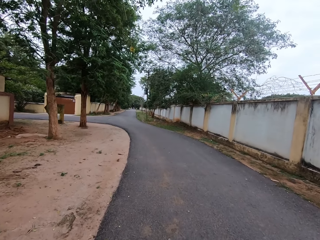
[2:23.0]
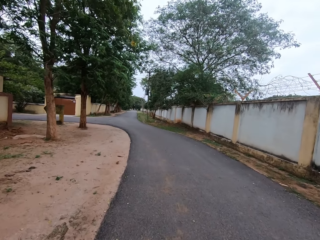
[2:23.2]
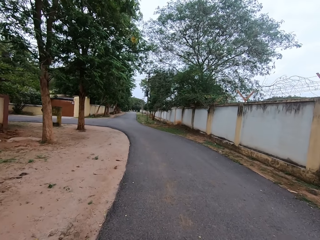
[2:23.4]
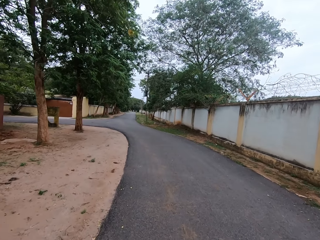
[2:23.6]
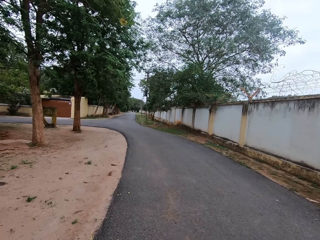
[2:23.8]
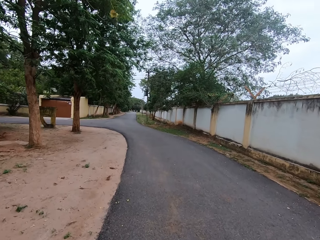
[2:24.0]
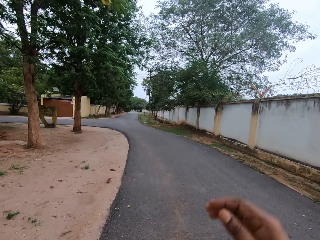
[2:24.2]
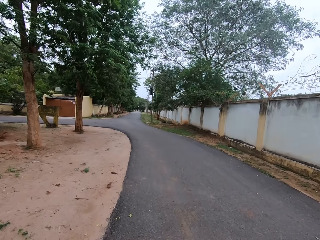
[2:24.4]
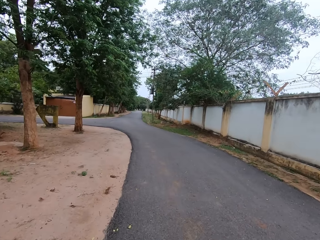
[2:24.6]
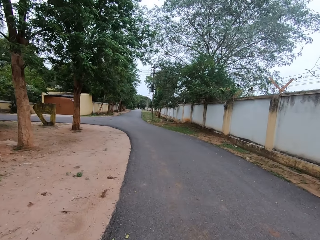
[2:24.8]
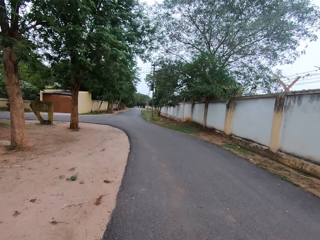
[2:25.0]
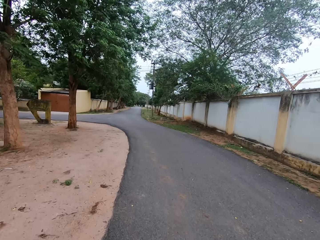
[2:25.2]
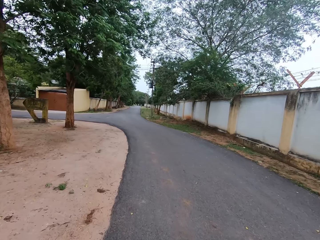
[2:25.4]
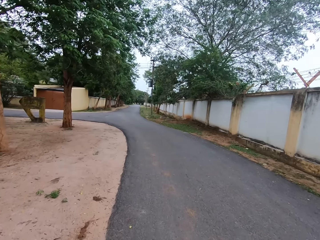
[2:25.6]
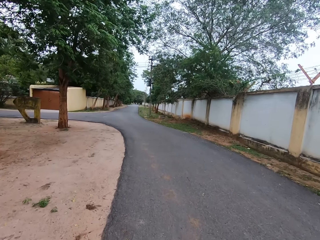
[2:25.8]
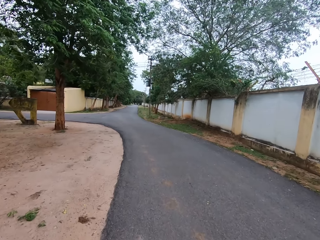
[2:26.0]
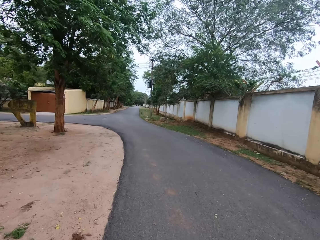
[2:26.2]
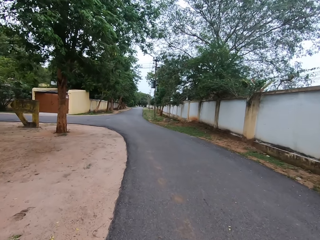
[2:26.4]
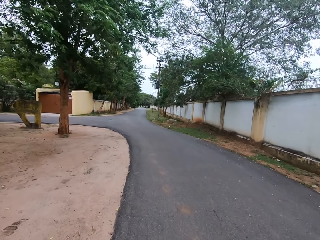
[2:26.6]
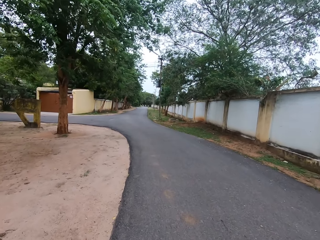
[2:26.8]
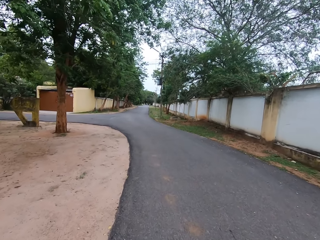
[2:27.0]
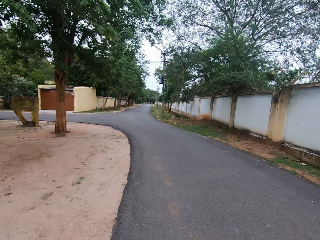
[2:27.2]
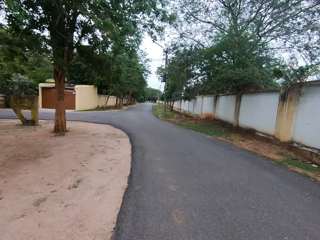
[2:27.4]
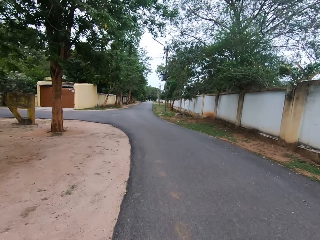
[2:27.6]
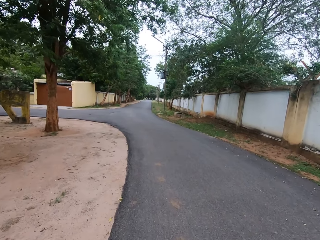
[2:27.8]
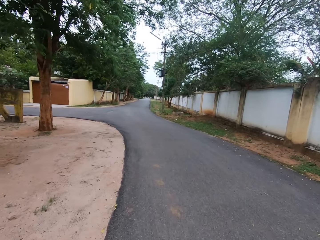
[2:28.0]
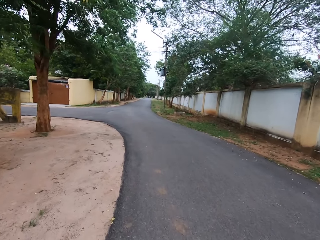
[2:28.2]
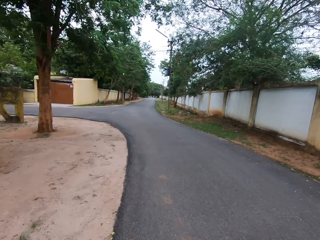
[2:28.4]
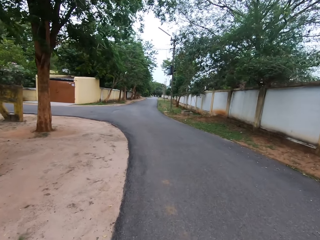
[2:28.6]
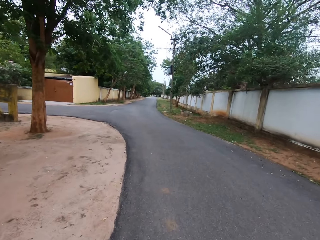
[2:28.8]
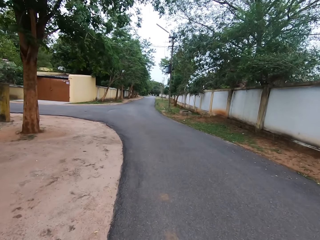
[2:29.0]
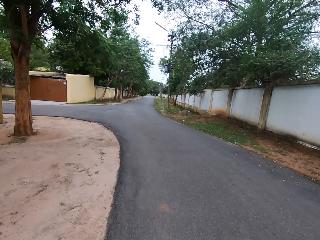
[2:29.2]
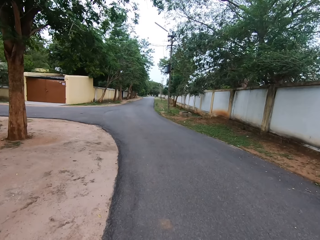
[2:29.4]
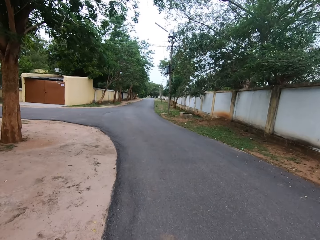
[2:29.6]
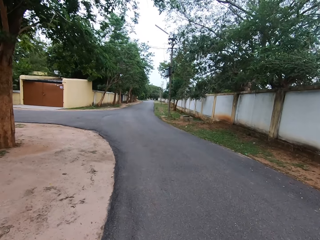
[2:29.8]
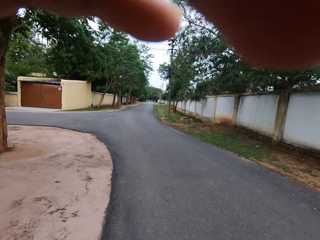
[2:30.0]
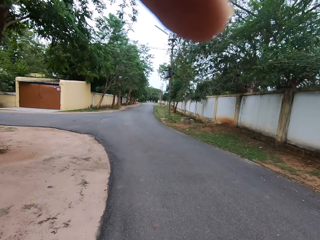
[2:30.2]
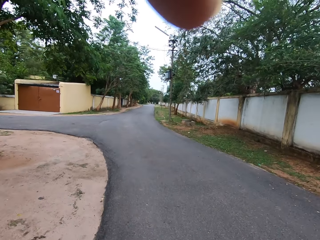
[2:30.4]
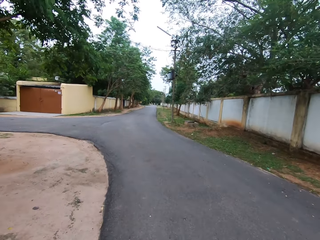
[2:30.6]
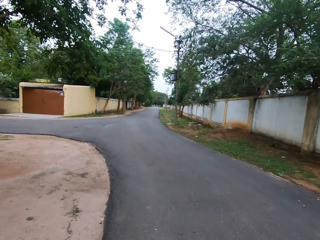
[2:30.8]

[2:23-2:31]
The camera wearer lifts up her hand. She walks on the road.
